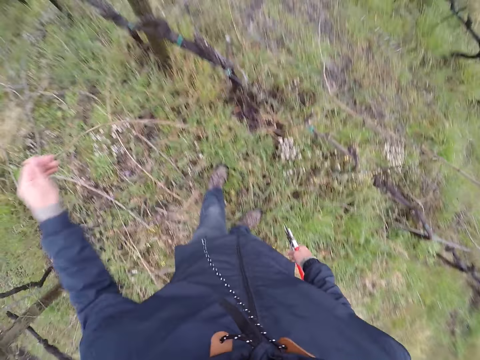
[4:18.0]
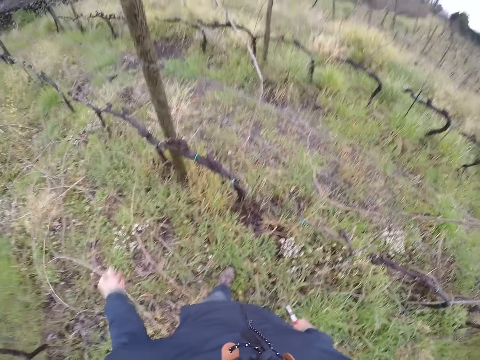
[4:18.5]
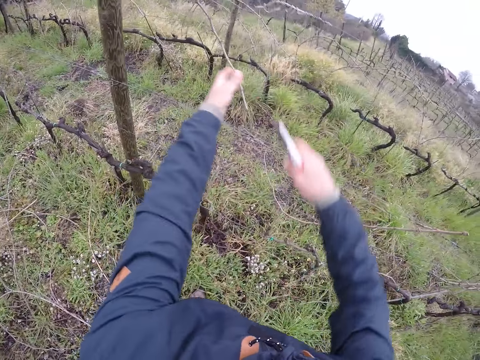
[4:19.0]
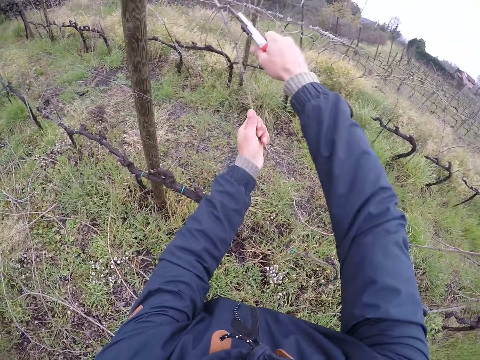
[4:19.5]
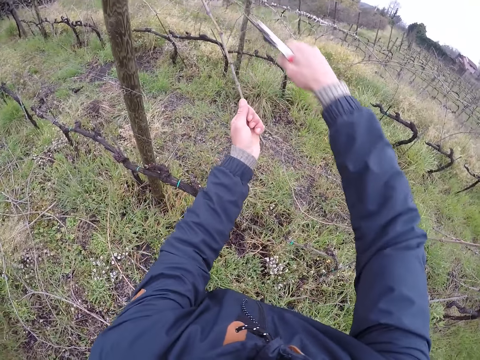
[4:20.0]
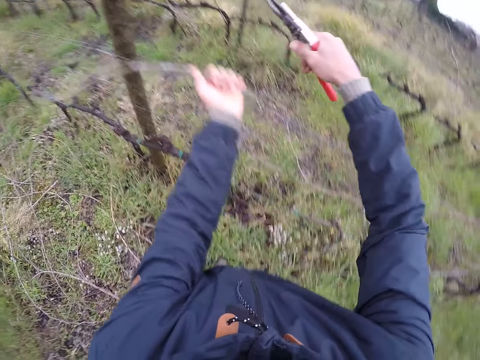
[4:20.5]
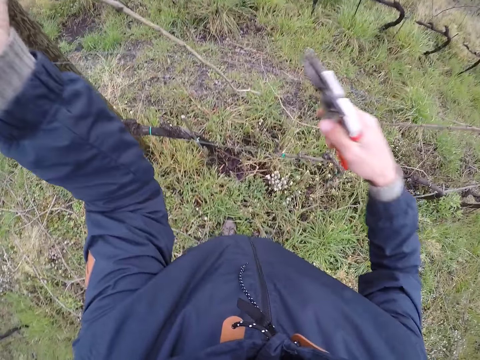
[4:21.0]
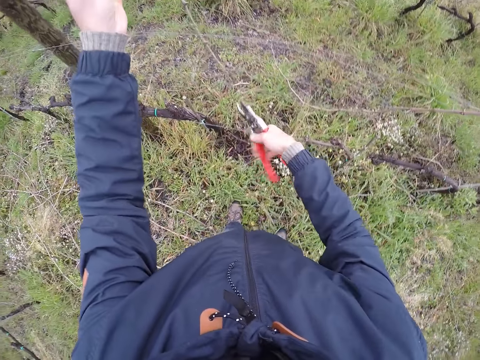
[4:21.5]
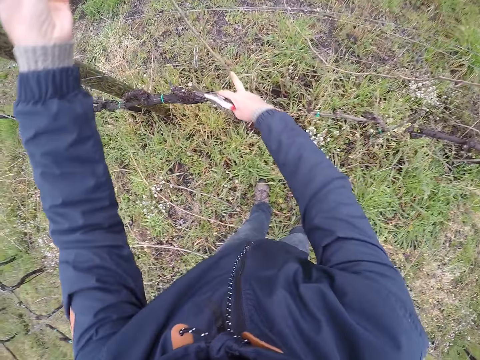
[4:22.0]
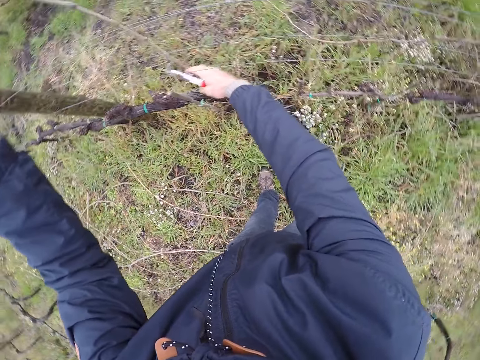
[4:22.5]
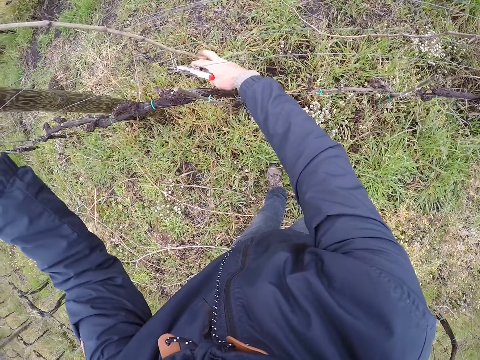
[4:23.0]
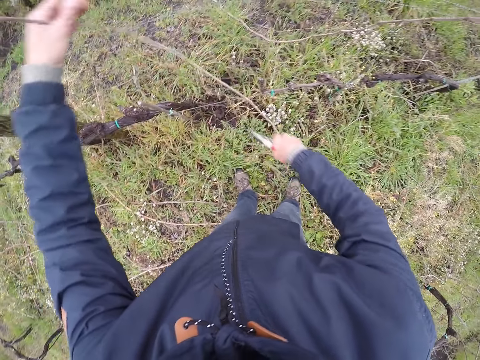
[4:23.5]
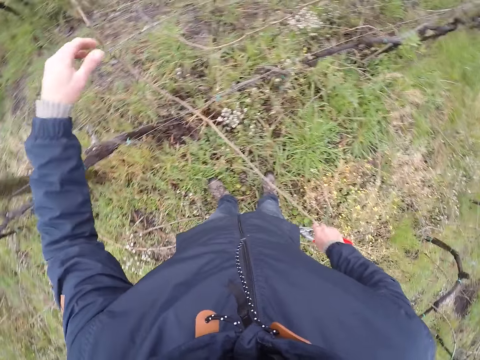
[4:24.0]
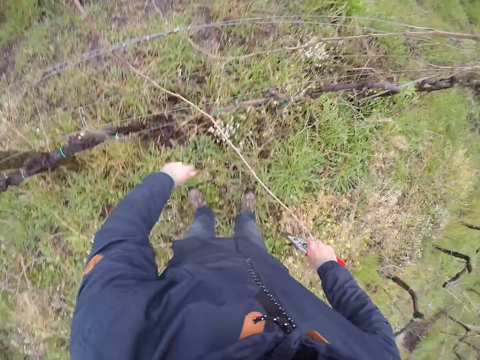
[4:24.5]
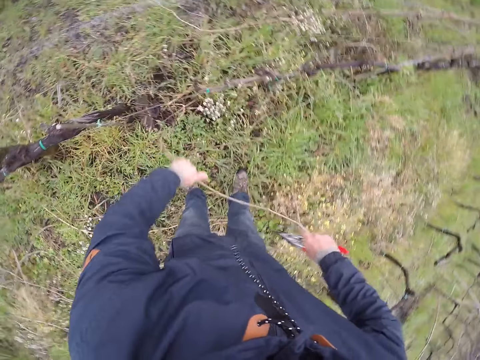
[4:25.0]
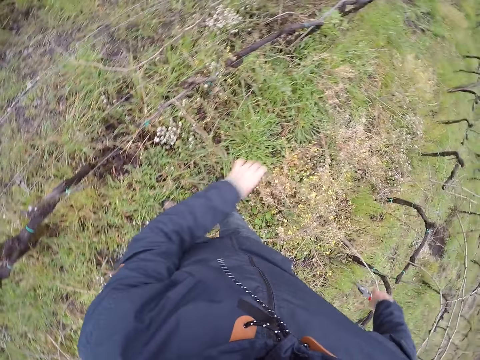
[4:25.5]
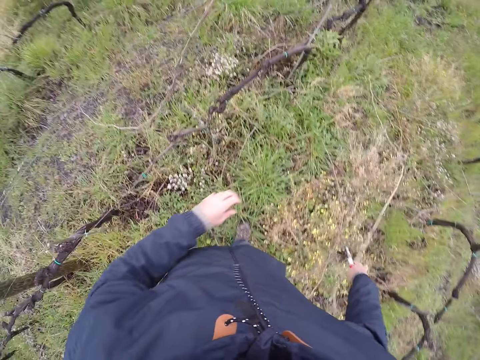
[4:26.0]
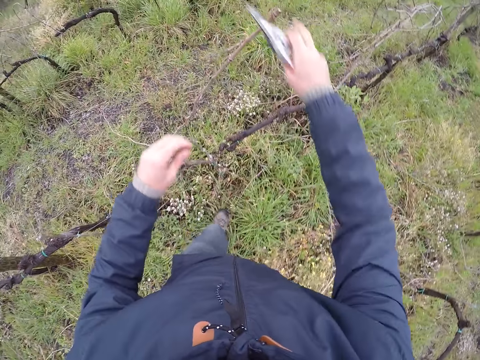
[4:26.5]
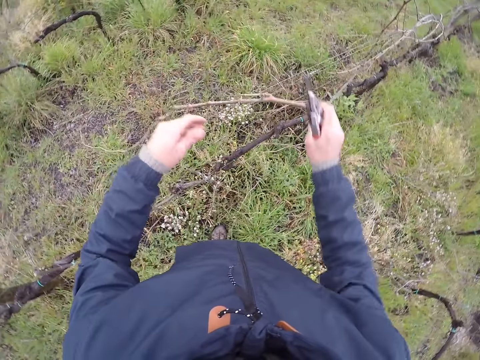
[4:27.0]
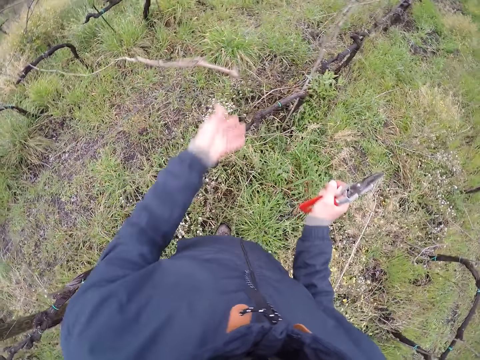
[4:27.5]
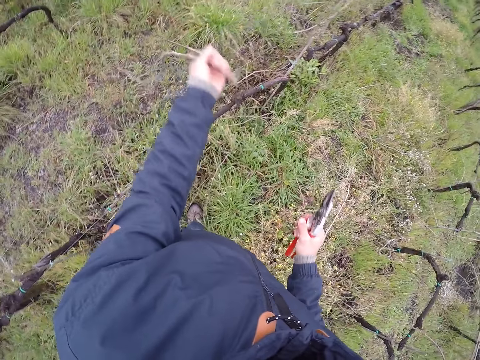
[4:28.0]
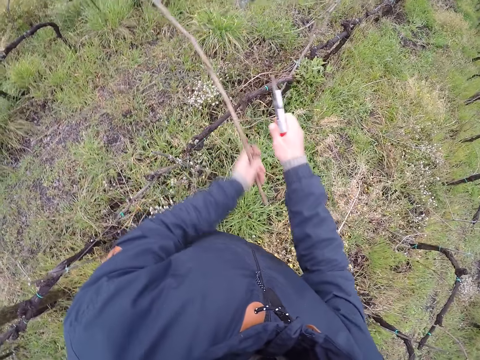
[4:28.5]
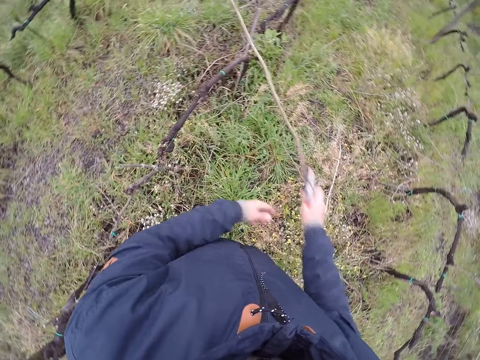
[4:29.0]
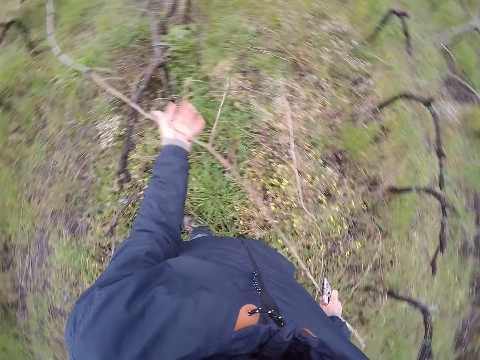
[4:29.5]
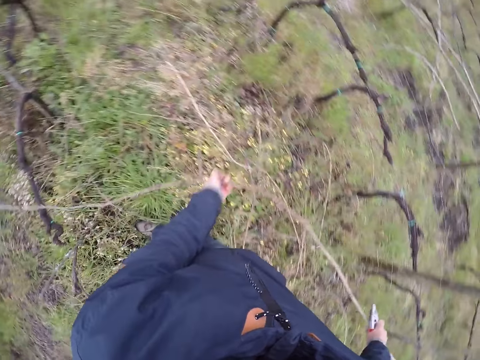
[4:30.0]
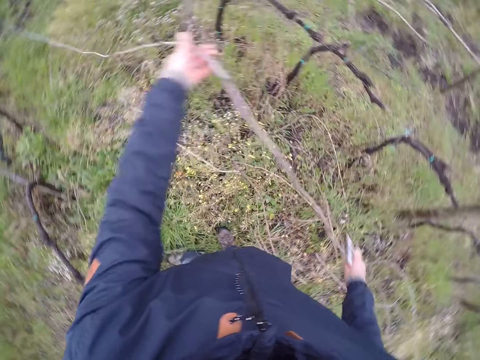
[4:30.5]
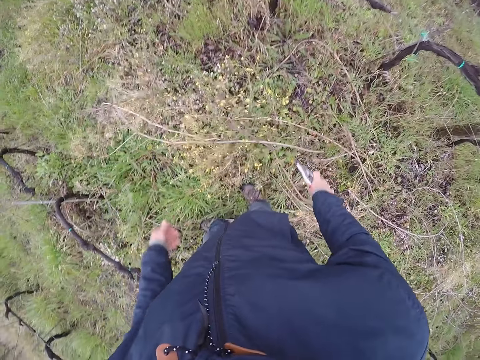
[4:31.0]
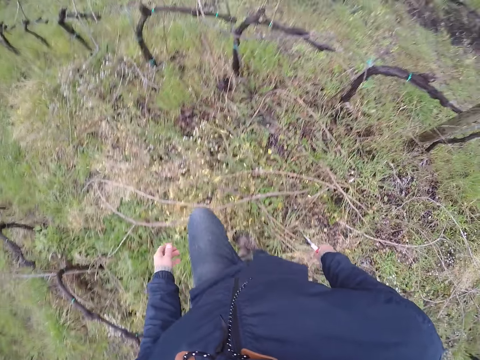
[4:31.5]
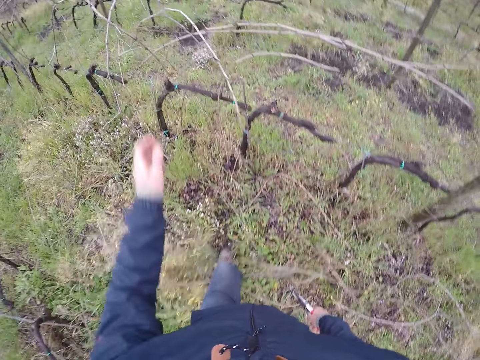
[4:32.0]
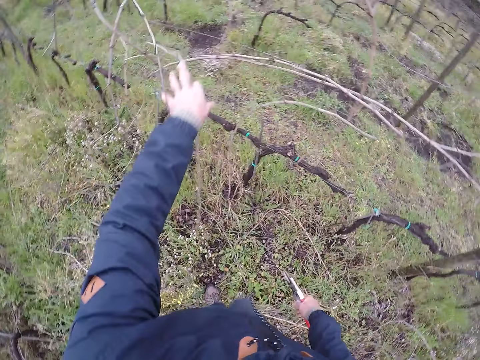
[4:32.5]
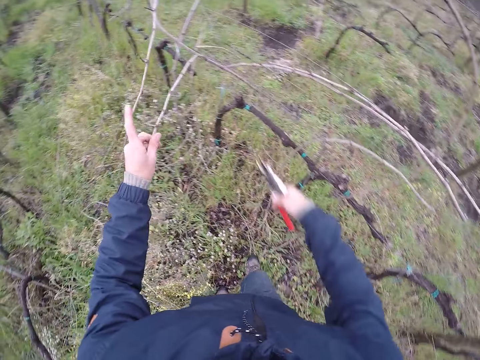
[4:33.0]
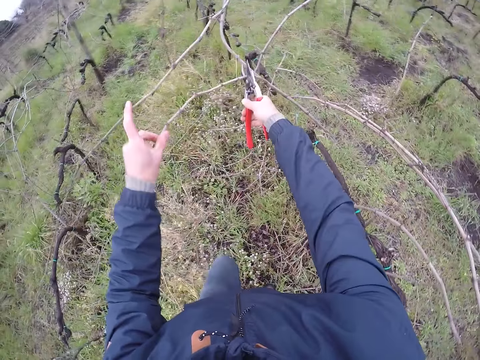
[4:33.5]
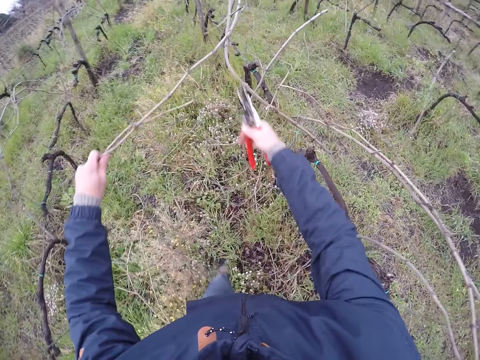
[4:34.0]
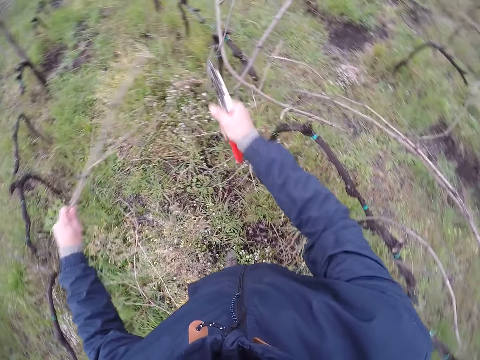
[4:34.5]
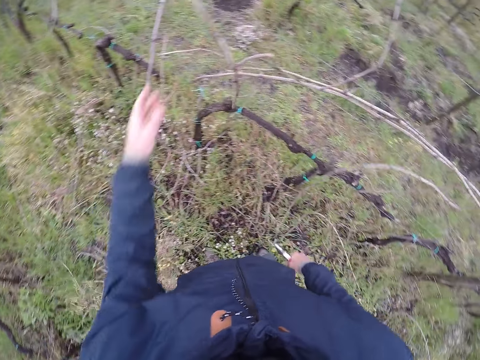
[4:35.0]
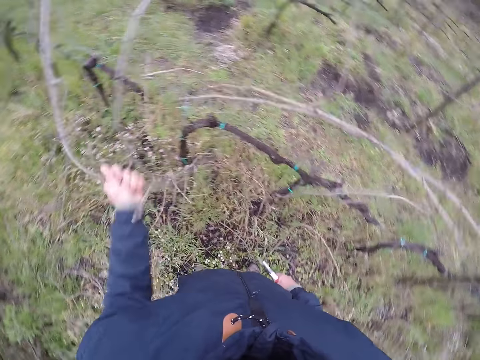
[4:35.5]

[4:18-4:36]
The camera wearer drops the twig in his left hand on the floor. He holds the twig around the wire with his left hand. He cuts the twig with the lopper in his right hand. He removes a twig from the fence. He pulls the twig with his right hand. He pulls the twig with his left hand. He drops the twig in his right hand on the floor. He pulls the twig. He holds a twig around the wire with his right hand. He pulls the twig with his left hand. He pulls the twig with his right hand. He pulls the twig with his left hand. He drops the twig in his hands on the floor. He moves. He holds some twigs around the wire with his left hand. He pulls the twig. He cuts the twig with the lopper in his right hand. He cuts the twig again. He drops the twigs in his left hand on the floor. He pulls the twig with his left hand.

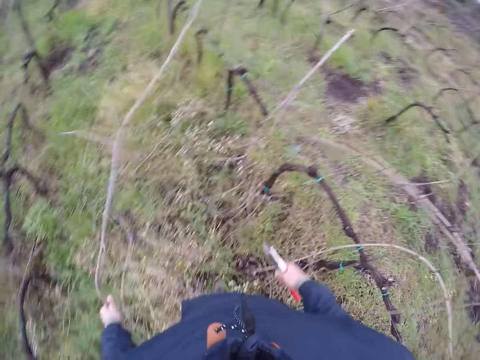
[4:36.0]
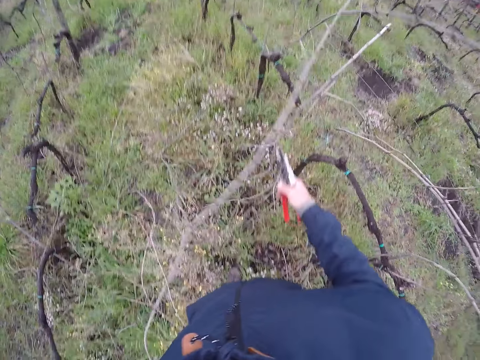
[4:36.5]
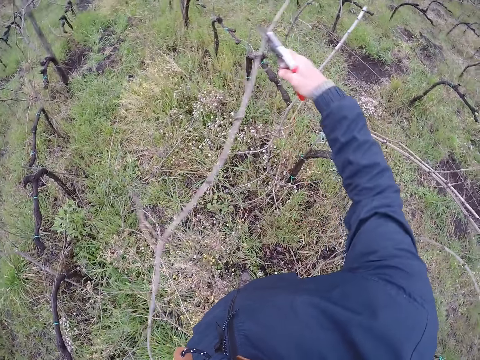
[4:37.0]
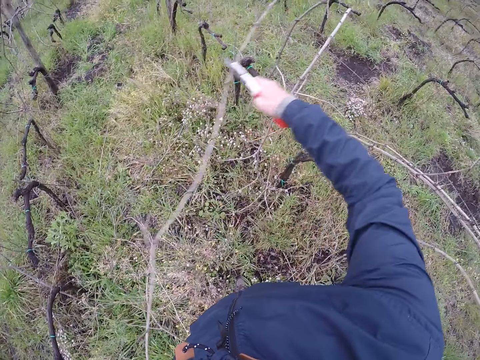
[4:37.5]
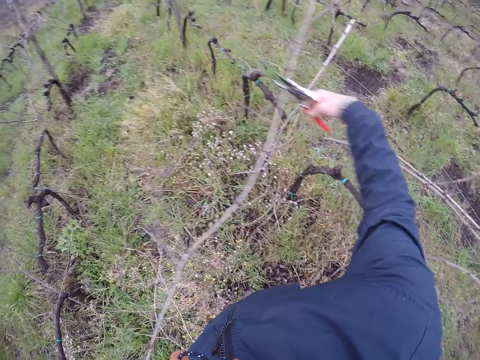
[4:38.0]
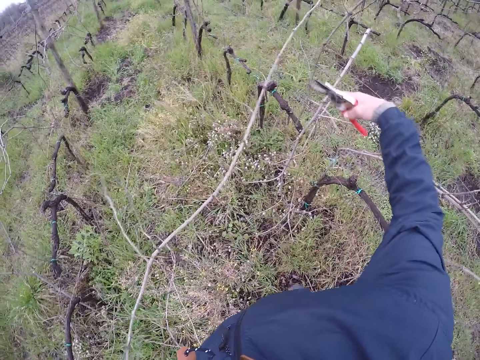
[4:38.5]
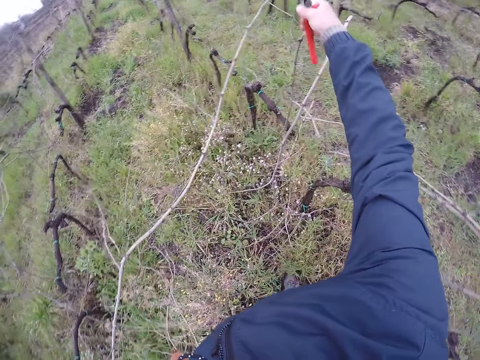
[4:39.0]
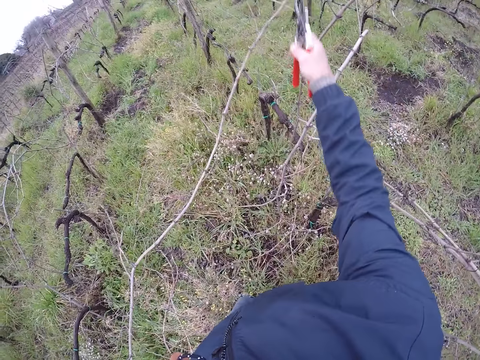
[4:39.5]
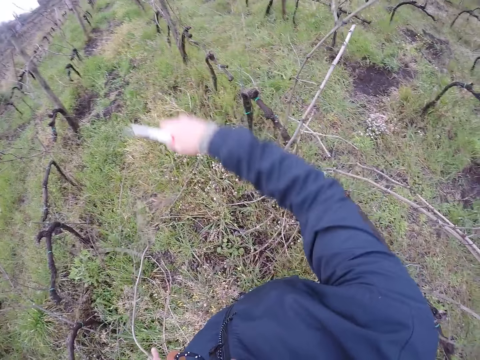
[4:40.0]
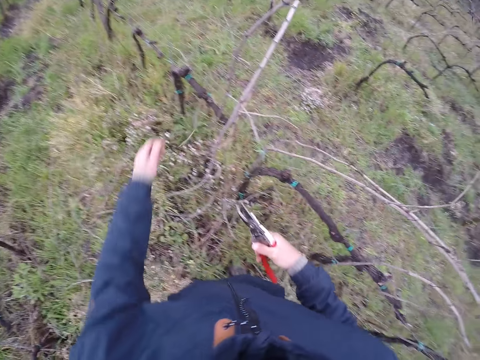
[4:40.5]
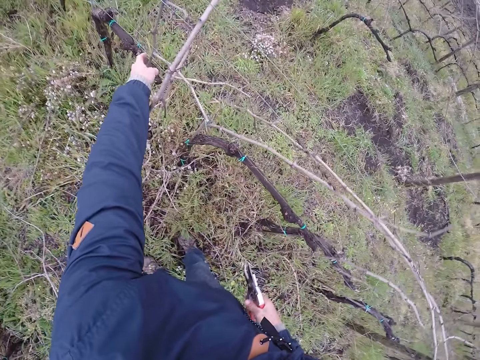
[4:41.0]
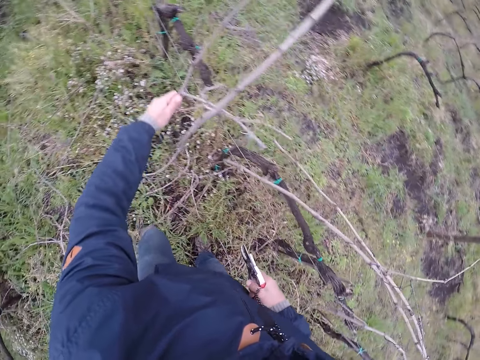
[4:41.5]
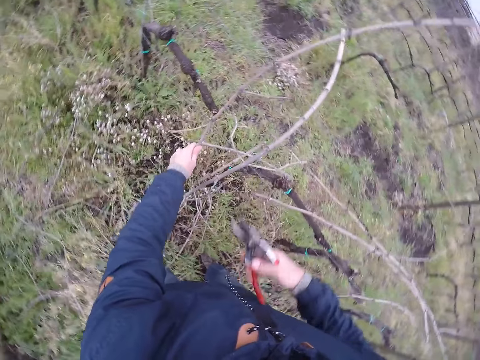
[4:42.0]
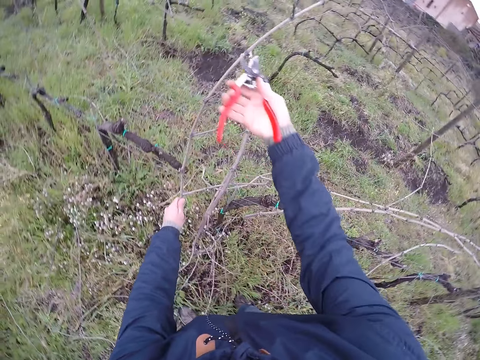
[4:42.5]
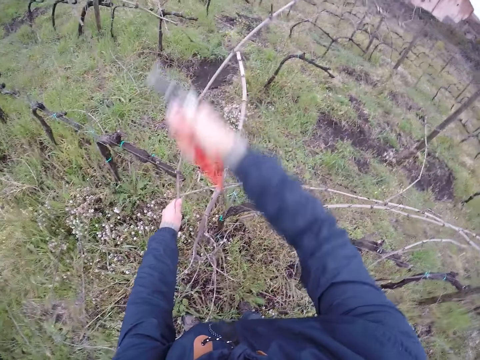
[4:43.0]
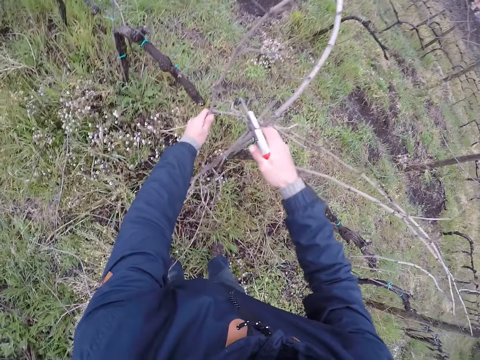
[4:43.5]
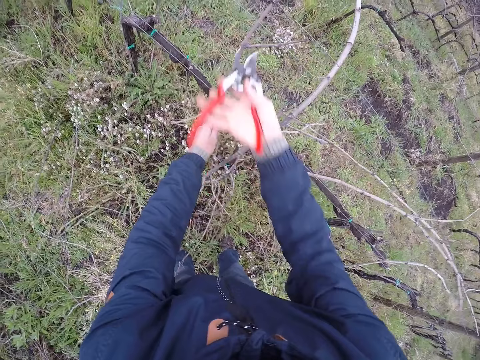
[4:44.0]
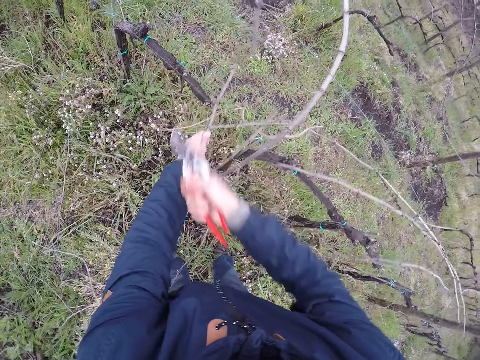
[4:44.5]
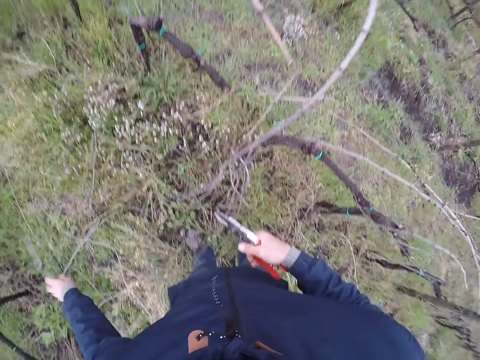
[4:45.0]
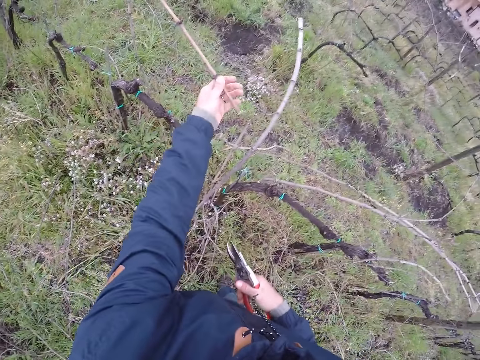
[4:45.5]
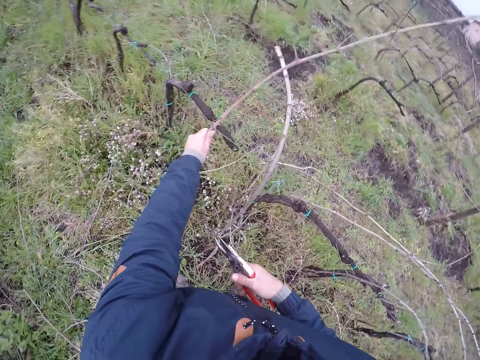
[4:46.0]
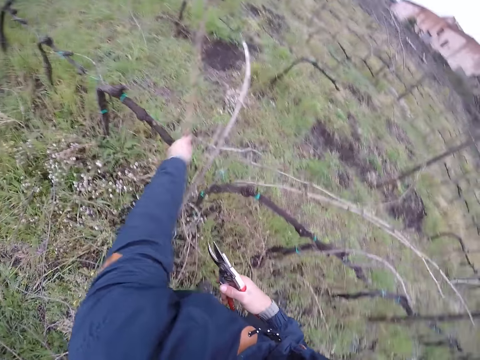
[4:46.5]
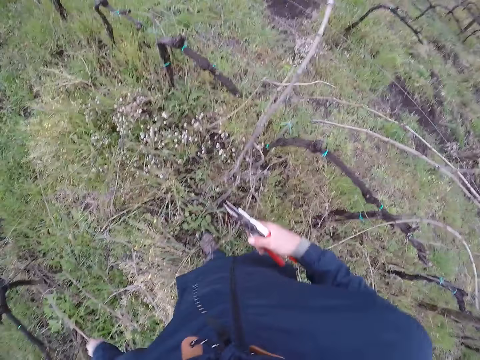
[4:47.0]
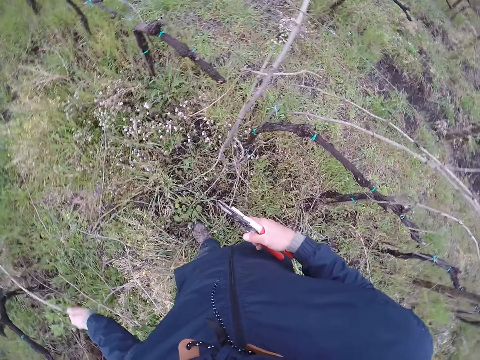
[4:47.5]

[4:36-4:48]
The camera wearer picks the twigs. He throws away the twigs. He cuts the twig with the lopper in his right hand. He drops the twig in his left hand on the floor. He holds a twig around the wire with his right hand. He pulls the twigs. He cuts the twig with the lopper in his right hand. He cuts the twig with the lopper in his right hand again. He drops the twig in his left hand on the floor. He drops the branch on the ground with his left hand. He holds the branch with his left hand. He touches the branch. He places the branch on the ground.
